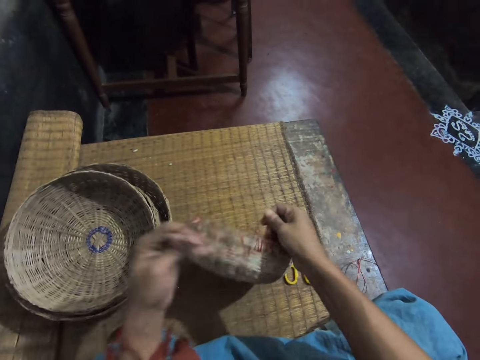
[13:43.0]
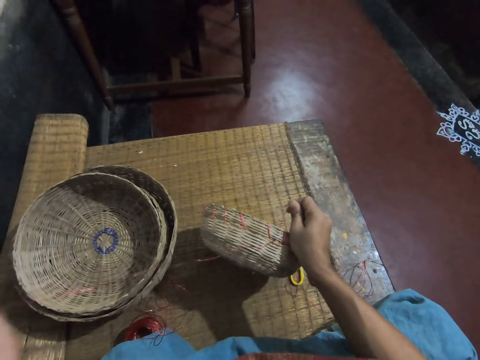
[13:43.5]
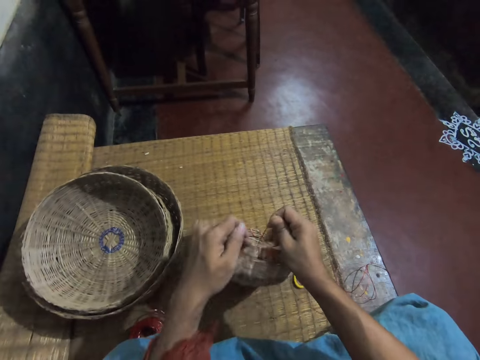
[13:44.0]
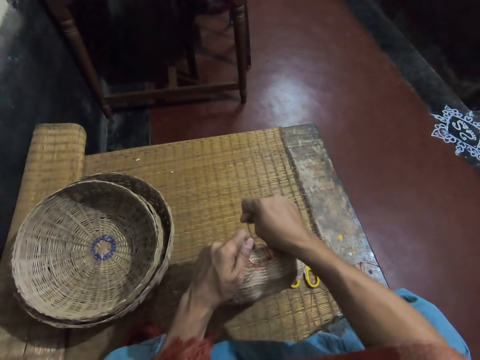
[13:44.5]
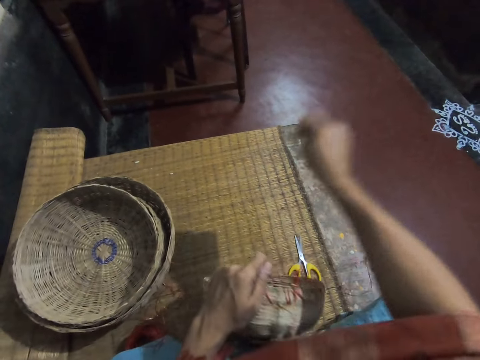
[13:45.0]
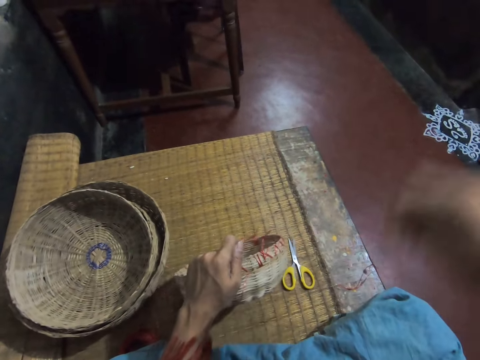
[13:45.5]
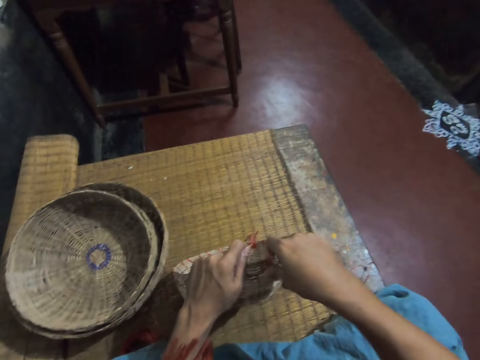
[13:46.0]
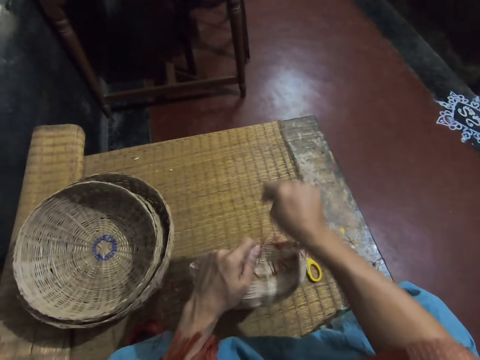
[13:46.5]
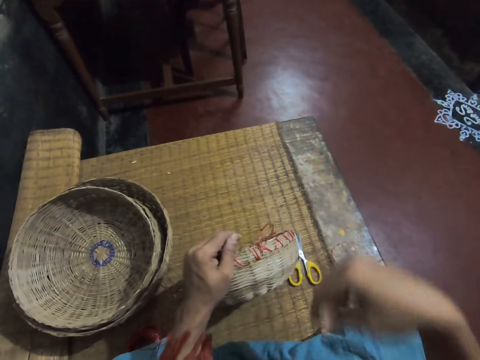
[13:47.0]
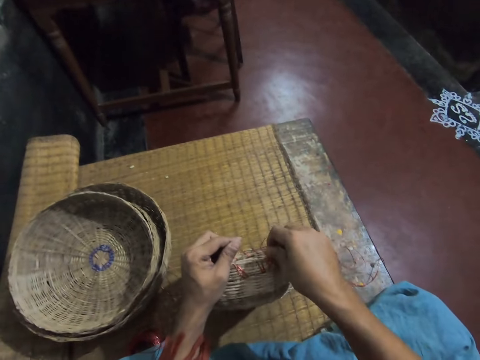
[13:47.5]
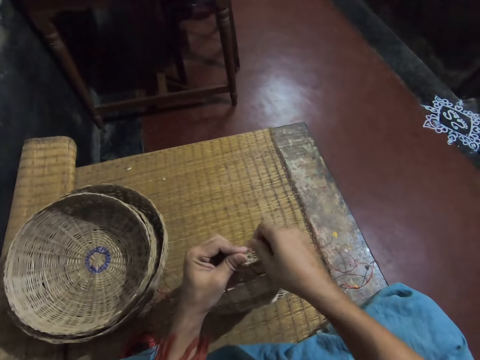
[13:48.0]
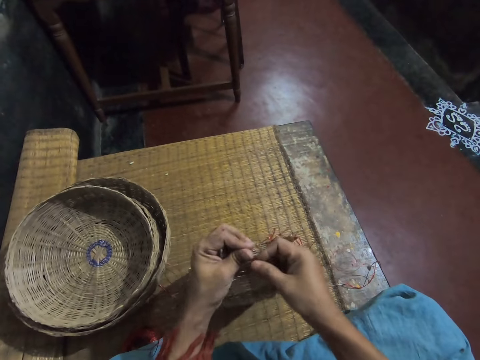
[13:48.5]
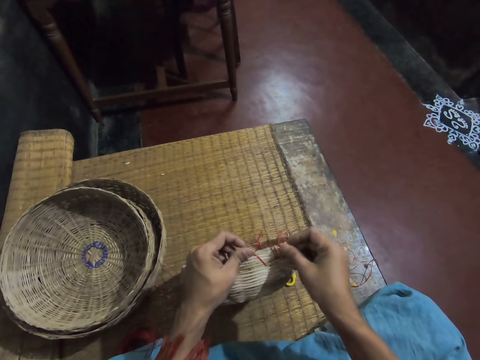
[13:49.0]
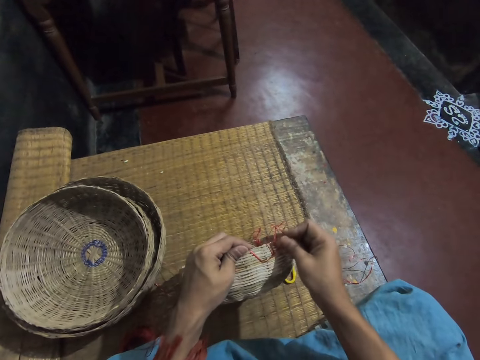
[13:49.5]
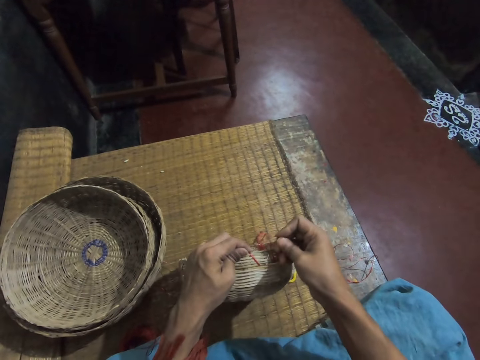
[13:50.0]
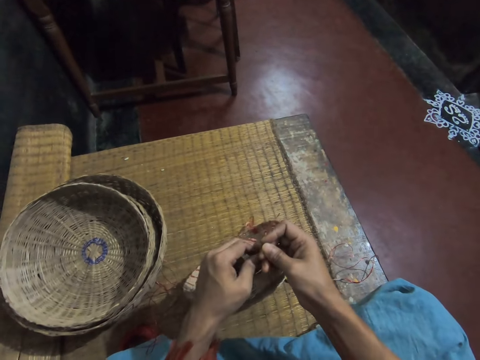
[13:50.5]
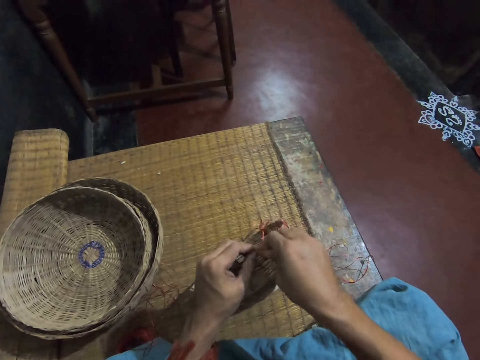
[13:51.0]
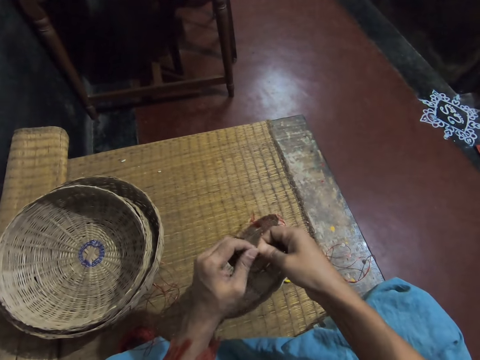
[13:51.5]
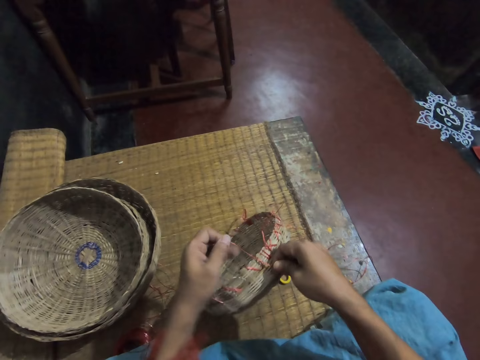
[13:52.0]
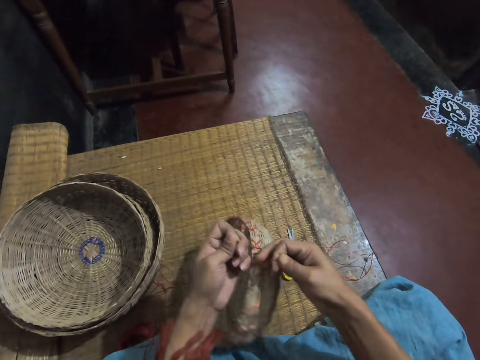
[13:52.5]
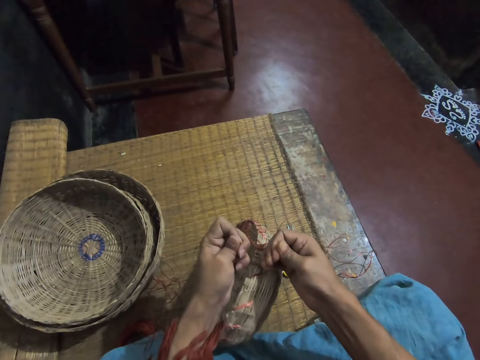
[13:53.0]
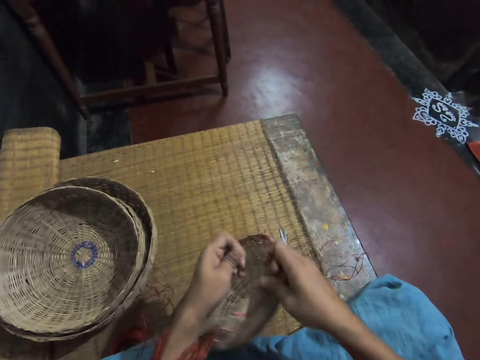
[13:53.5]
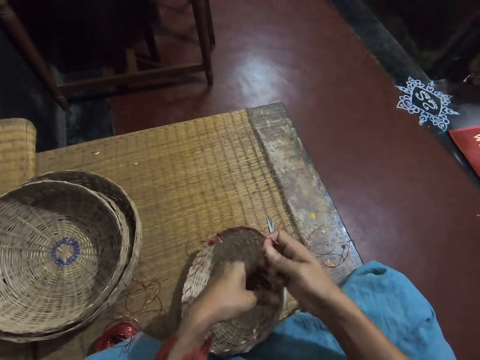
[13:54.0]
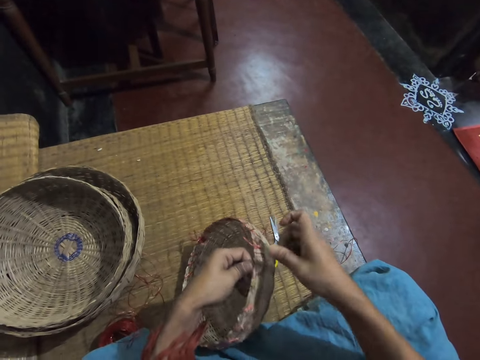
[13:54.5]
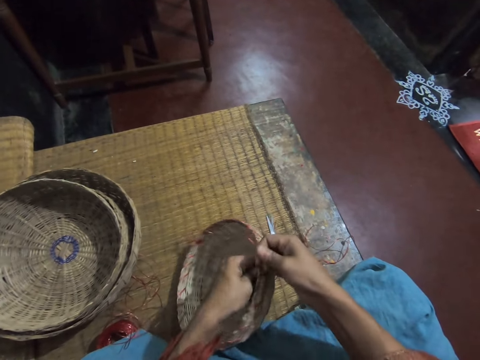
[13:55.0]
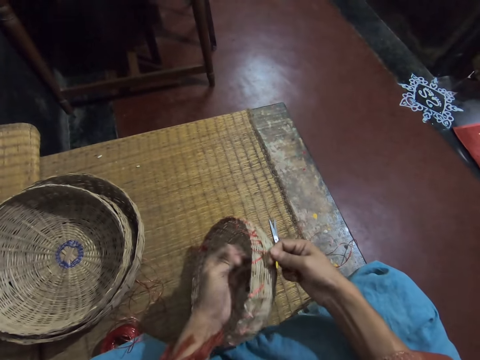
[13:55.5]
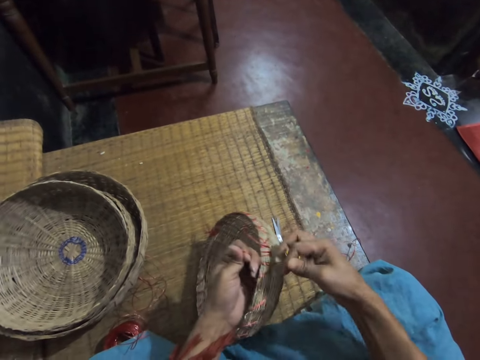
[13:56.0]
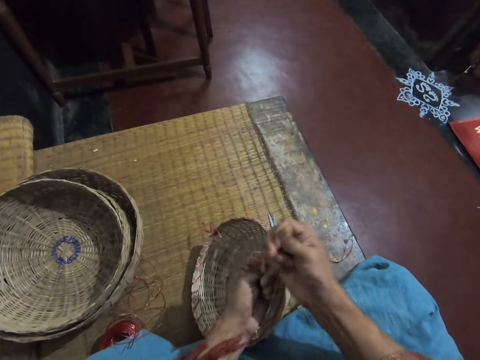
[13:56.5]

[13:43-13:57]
The camera wearer ties a knot on the weaving thread on the basket with both hands.

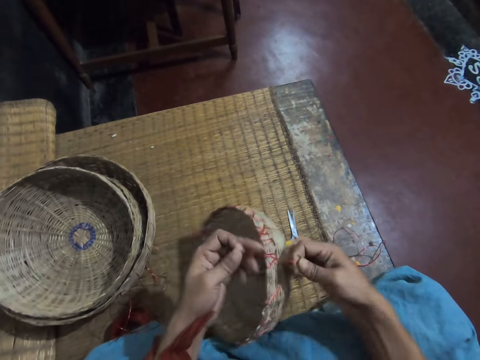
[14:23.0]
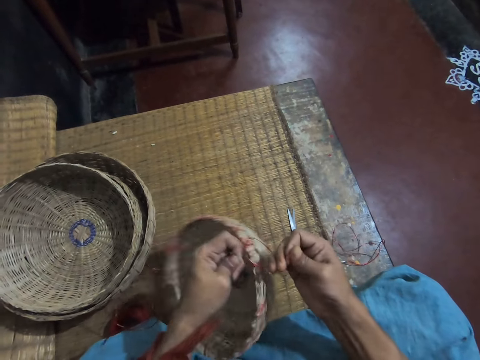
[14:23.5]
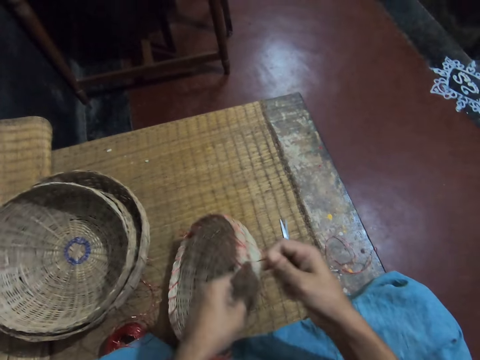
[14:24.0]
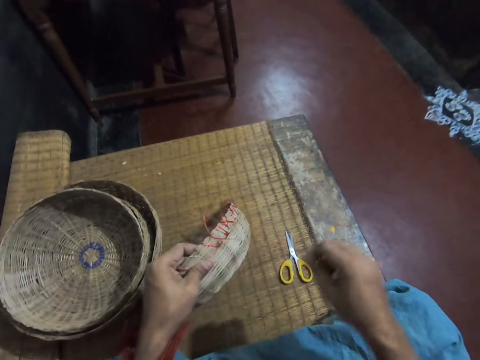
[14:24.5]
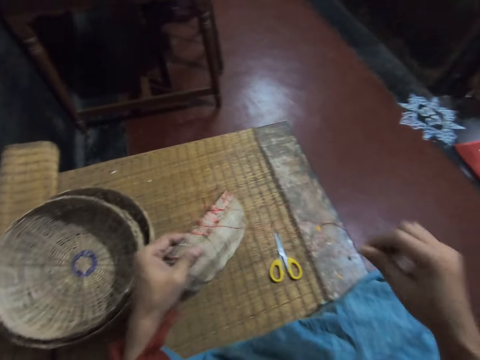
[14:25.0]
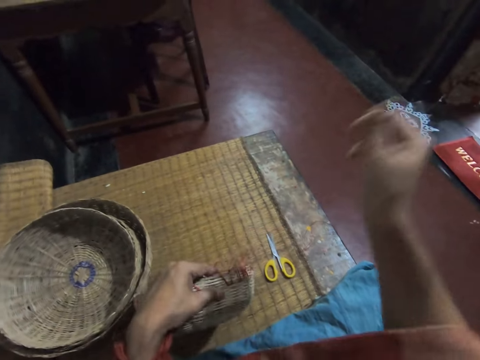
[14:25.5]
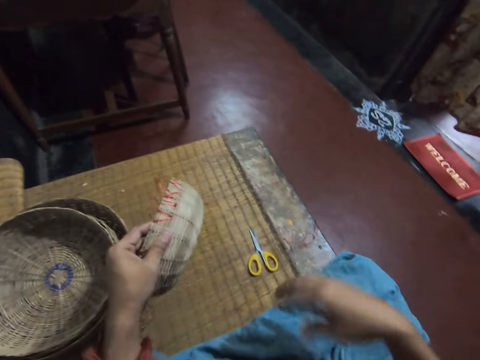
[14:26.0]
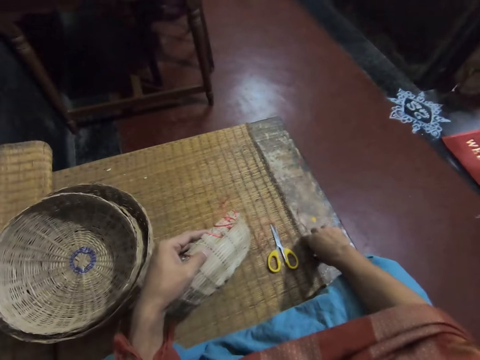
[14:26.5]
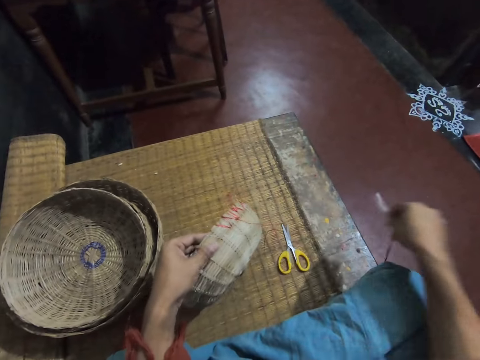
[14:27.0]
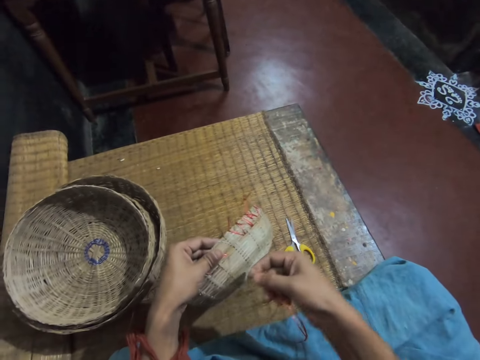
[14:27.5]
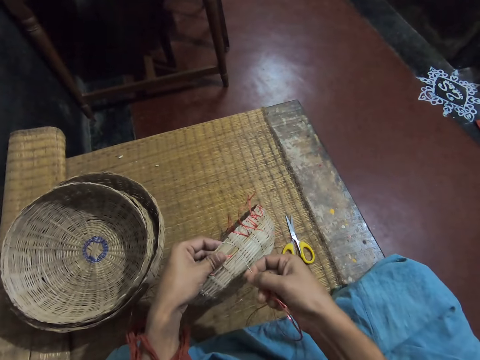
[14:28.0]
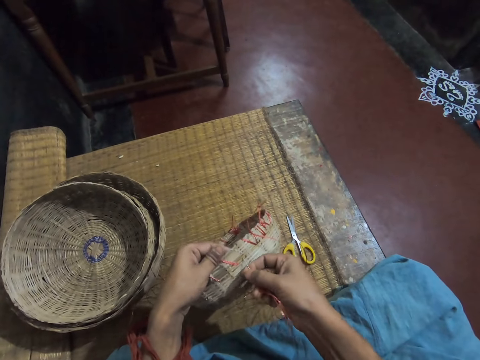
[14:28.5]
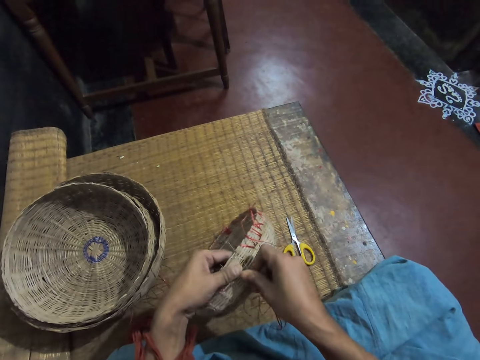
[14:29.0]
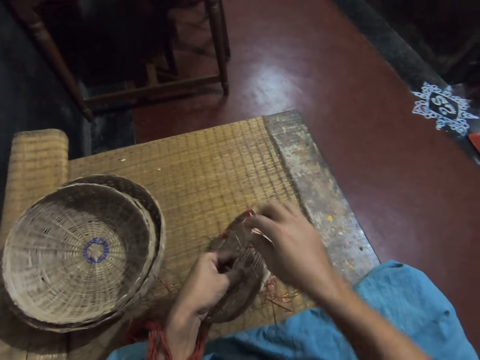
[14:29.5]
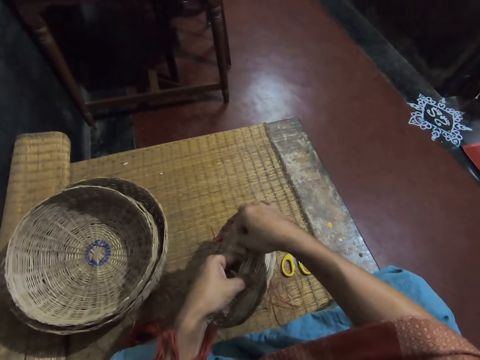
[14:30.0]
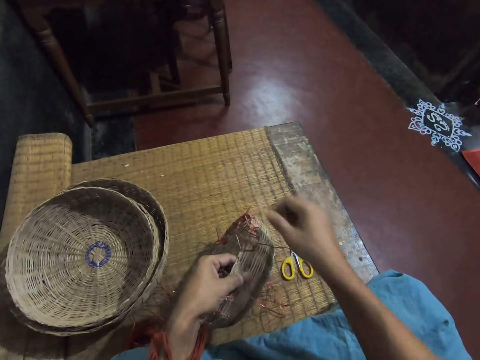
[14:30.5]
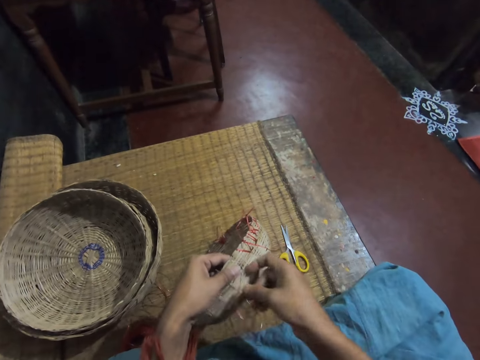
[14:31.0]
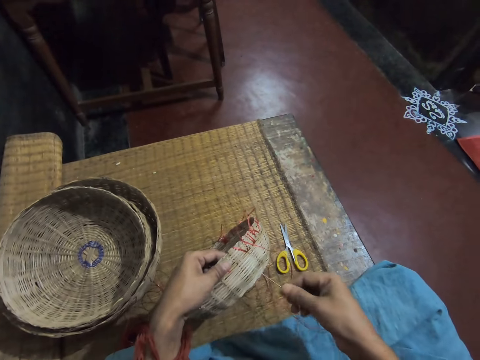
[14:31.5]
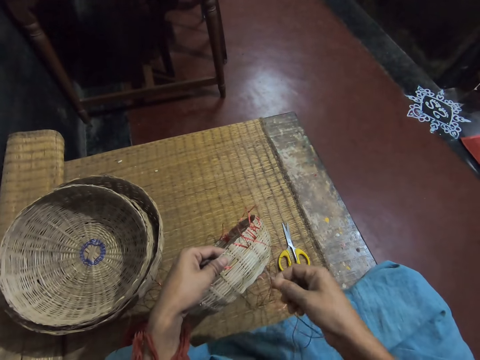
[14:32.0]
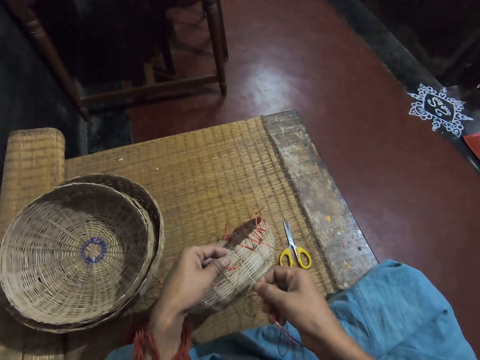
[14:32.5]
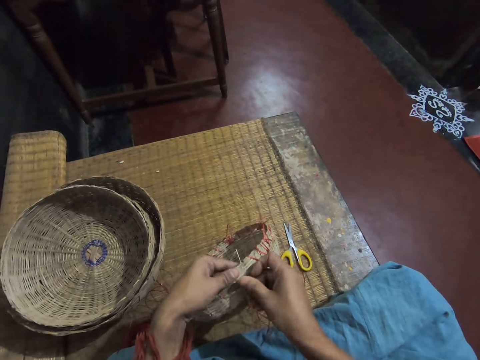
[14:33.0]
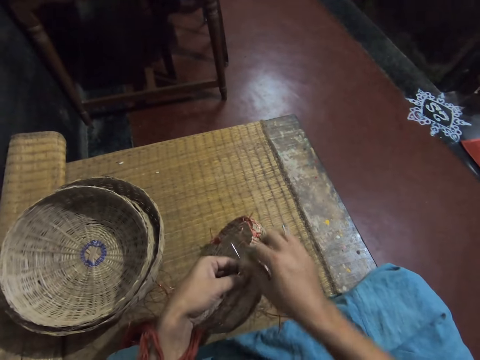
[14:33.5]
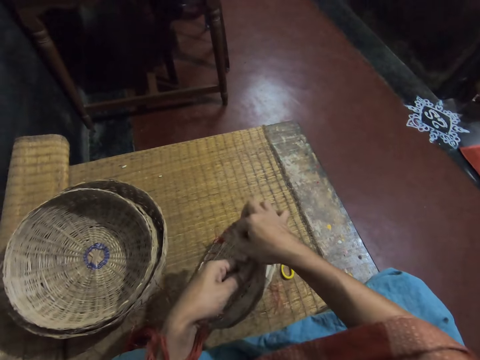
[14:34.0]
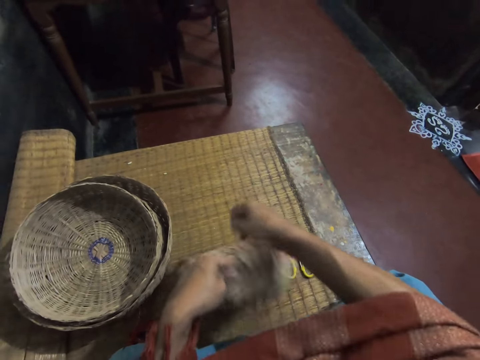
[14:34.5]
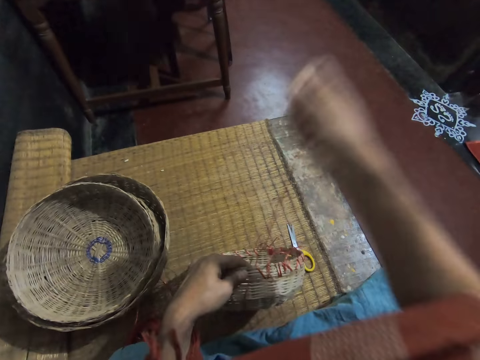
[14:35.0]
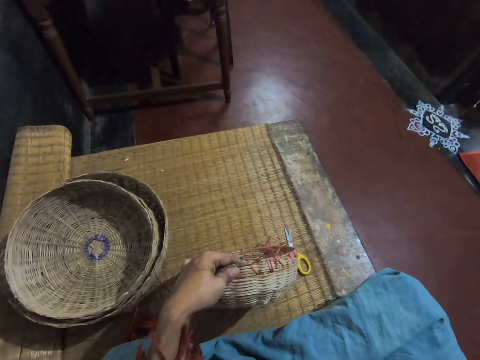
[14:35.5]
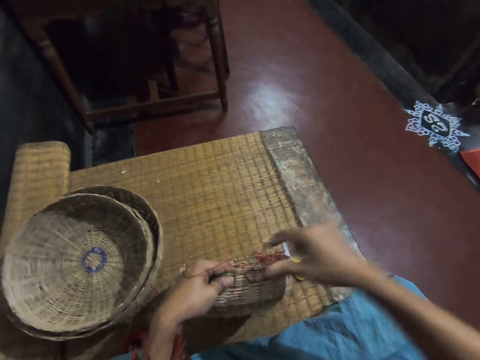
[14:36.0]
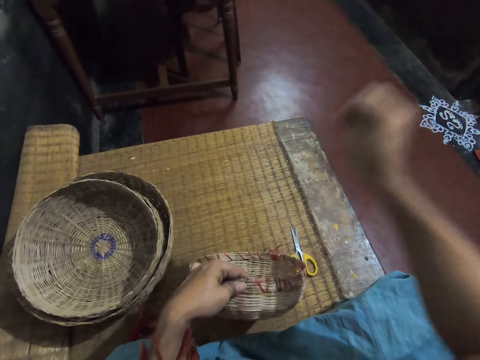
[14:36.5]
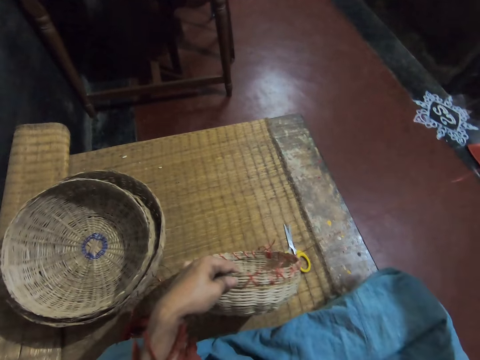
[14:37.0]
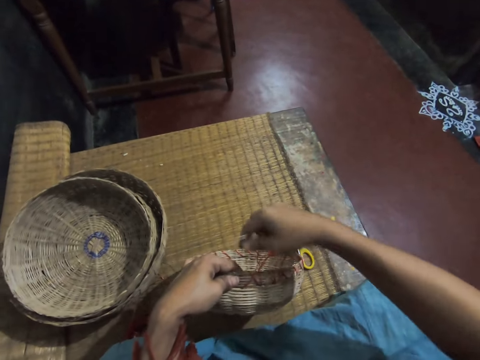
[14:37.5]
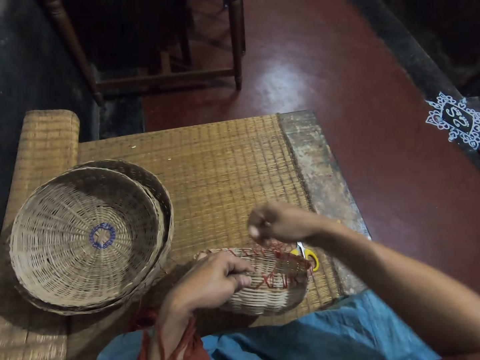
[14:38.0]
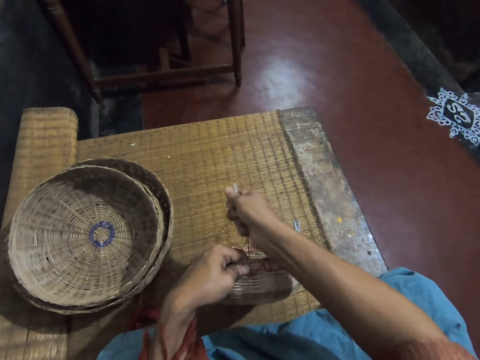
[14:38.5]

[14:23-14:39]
The camera wearer pulls a weaving thread. She loosens out the thread with her right hand. She picks up the needle or weaving needle with thread from the floor with her right hand. She sews the basket with the needle and thread in her right hand. She pulls the weaving thread.
